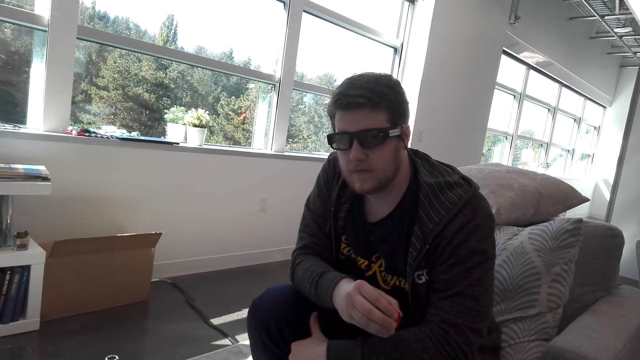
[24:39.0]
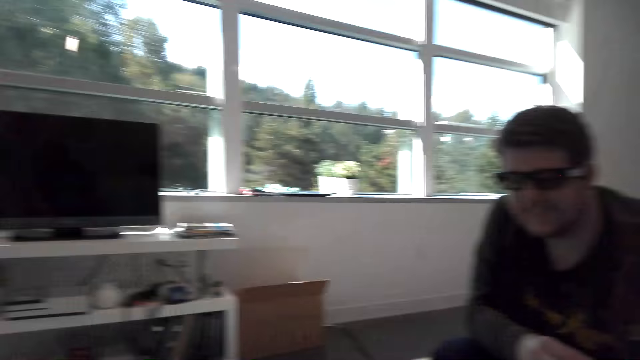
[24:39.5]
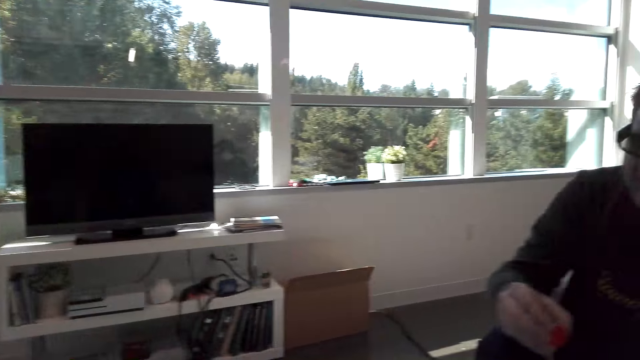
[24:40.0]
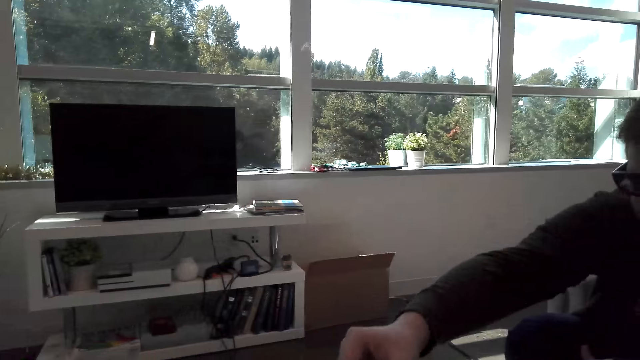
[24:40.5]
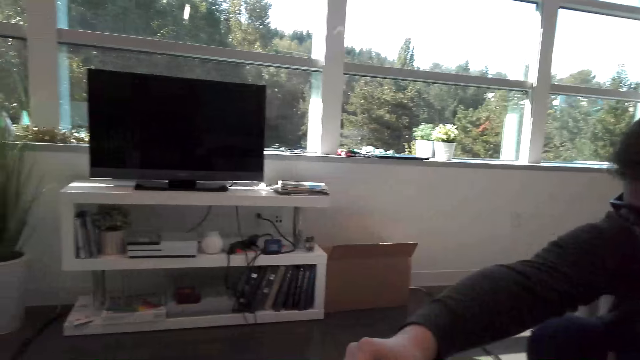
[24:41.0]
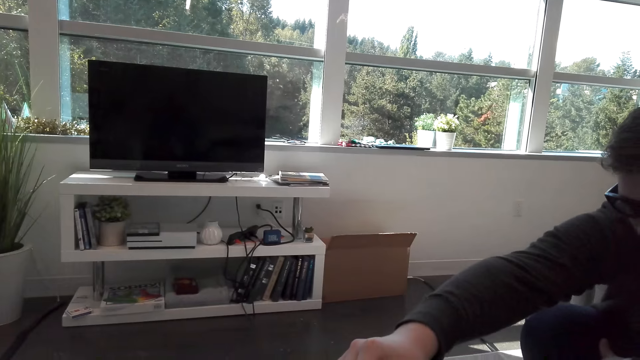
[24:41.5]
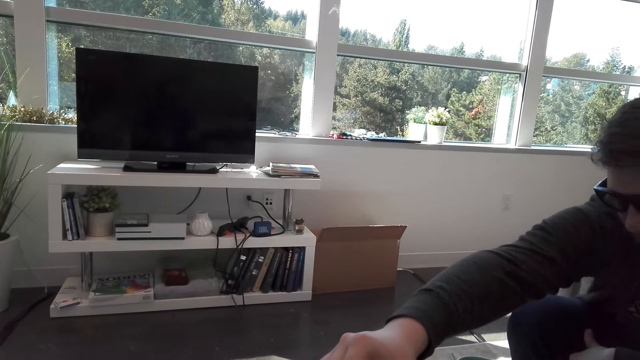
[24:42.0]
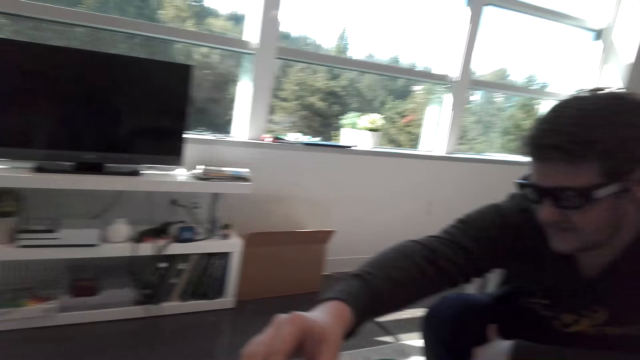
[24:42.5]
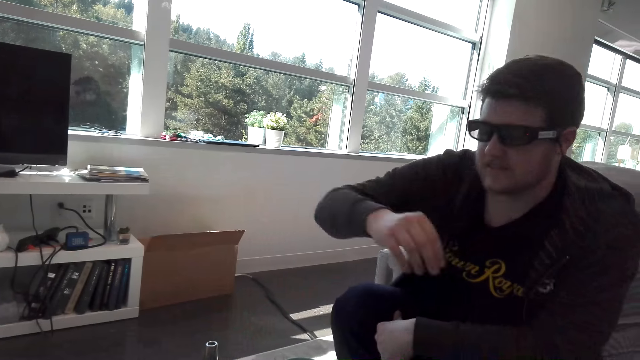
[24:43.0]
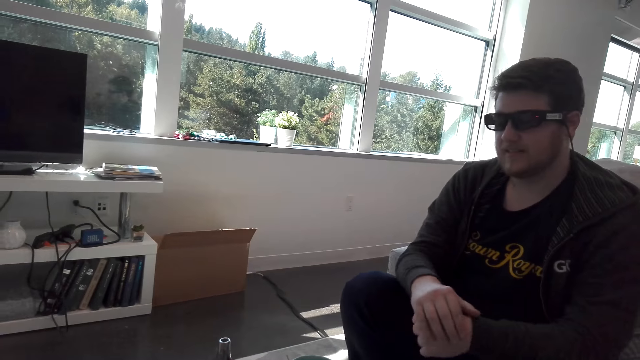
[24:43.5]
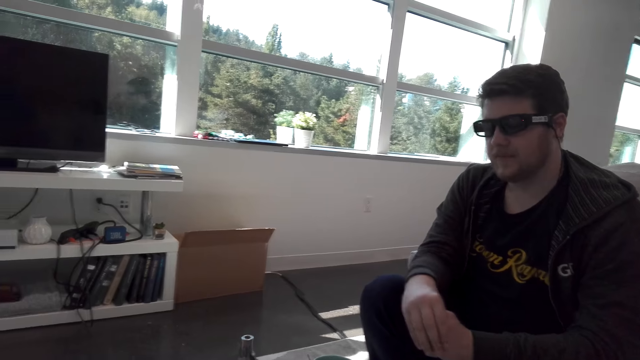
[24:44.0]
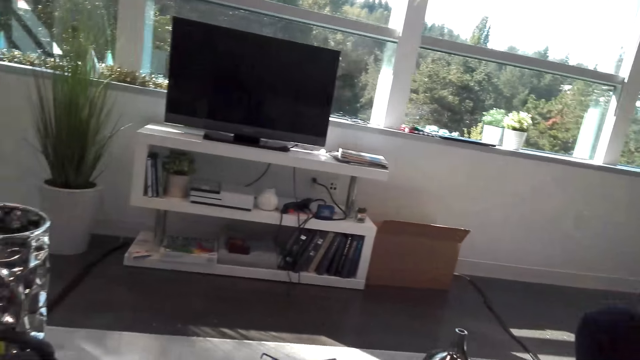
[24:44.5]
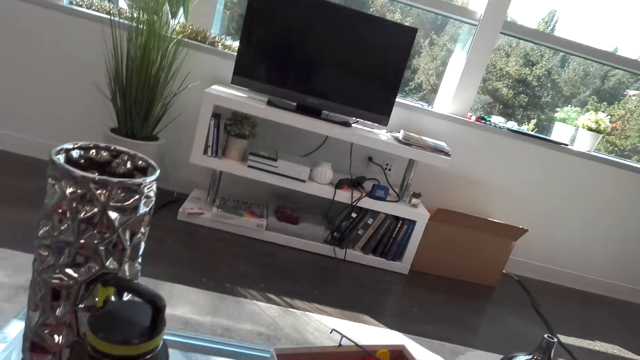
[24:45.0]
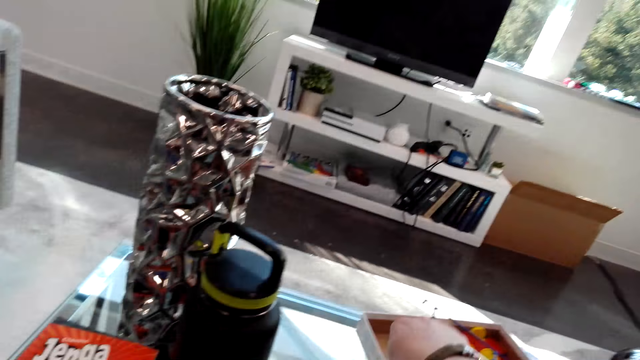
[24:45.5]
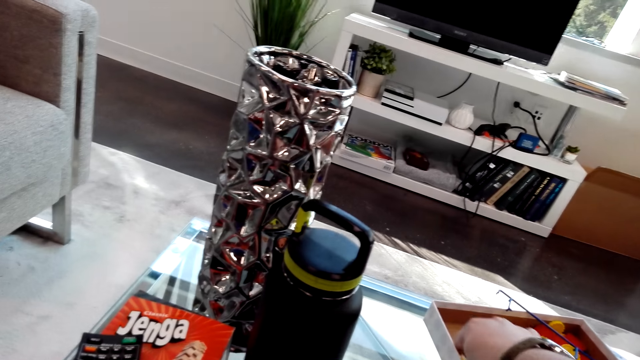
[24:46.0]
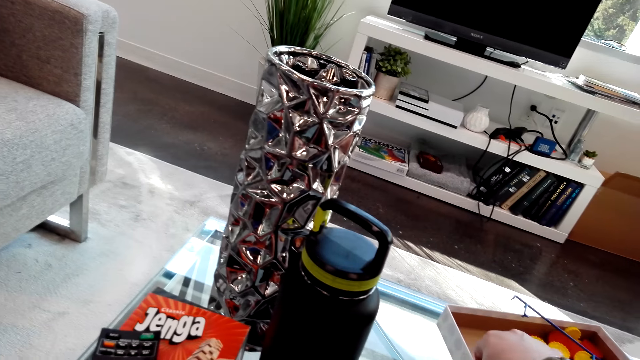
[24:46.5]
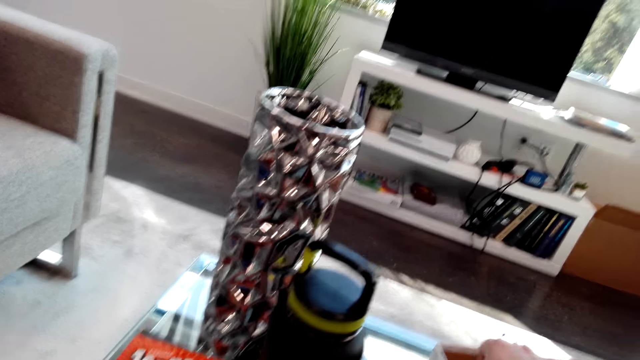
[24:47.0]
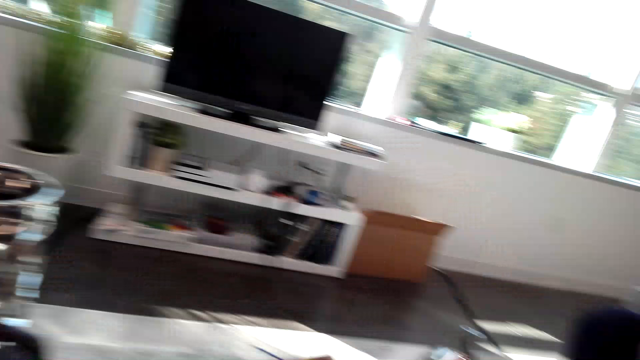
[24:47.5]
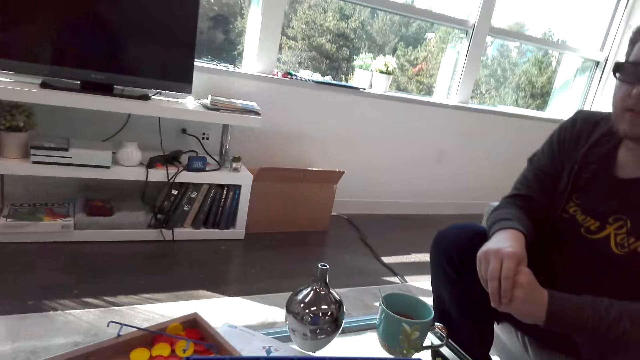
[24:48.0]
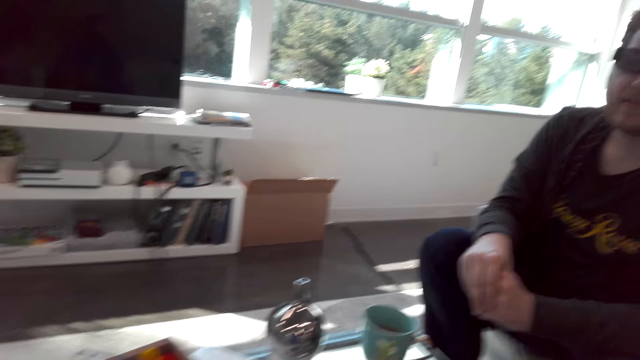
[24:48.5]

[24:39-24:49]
A person plays the Connect 4. The camera wearer picks up the Connect 4 dice.

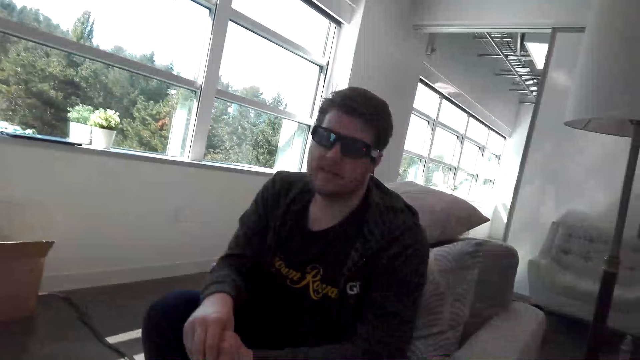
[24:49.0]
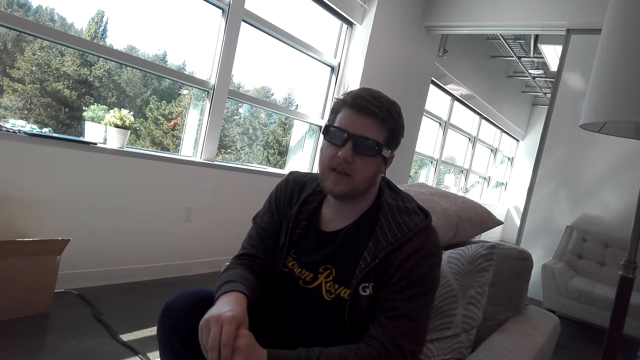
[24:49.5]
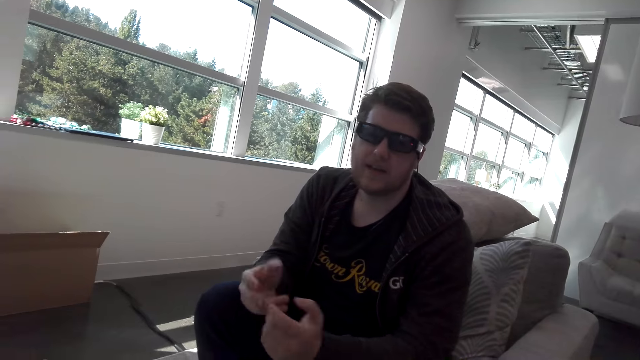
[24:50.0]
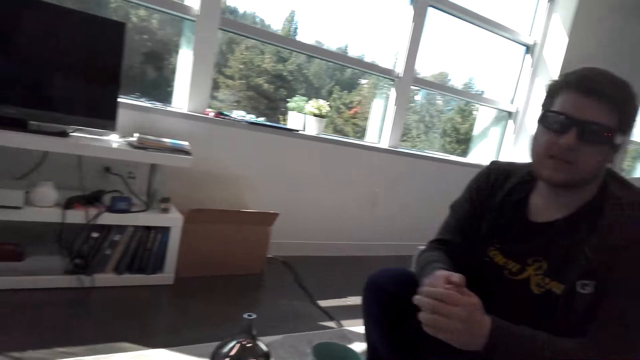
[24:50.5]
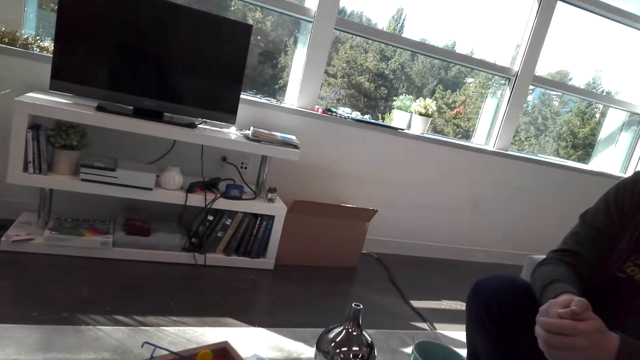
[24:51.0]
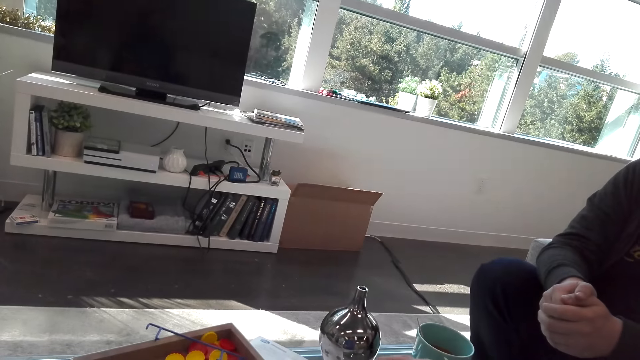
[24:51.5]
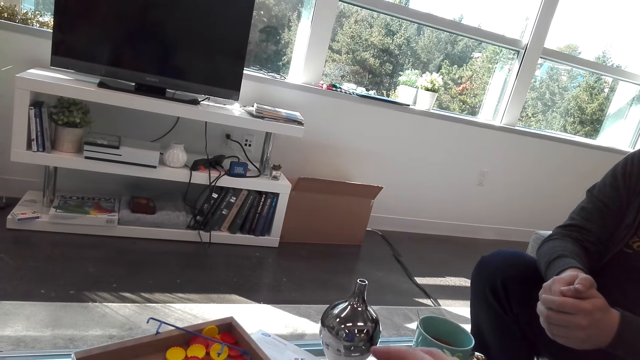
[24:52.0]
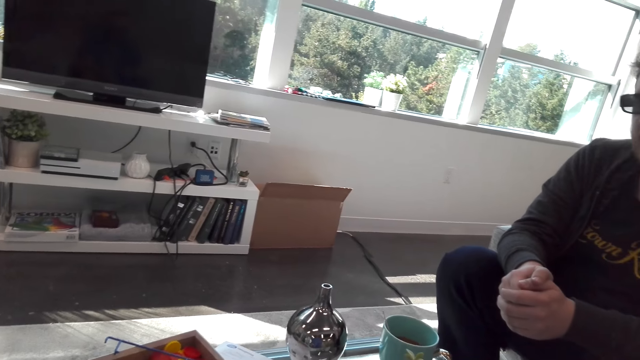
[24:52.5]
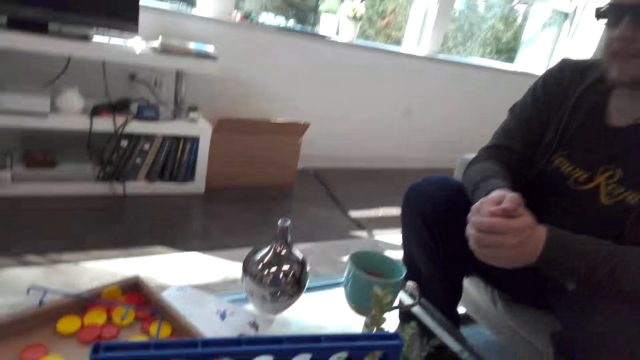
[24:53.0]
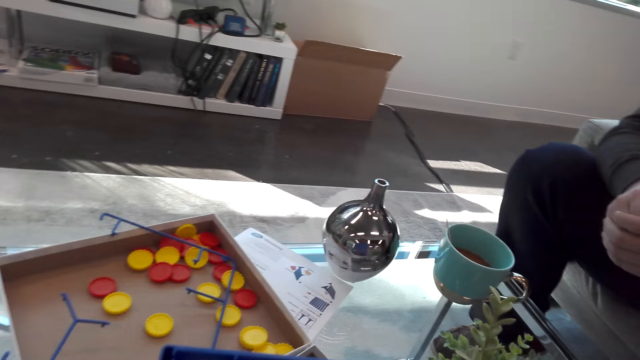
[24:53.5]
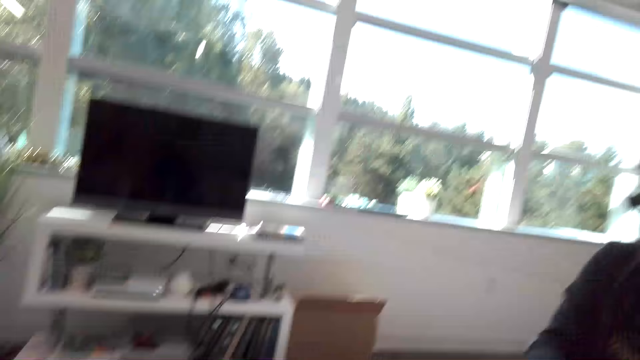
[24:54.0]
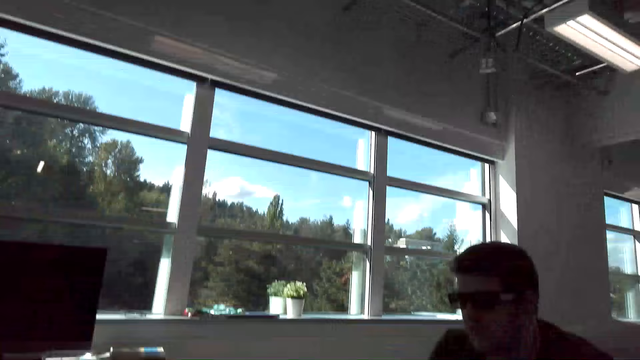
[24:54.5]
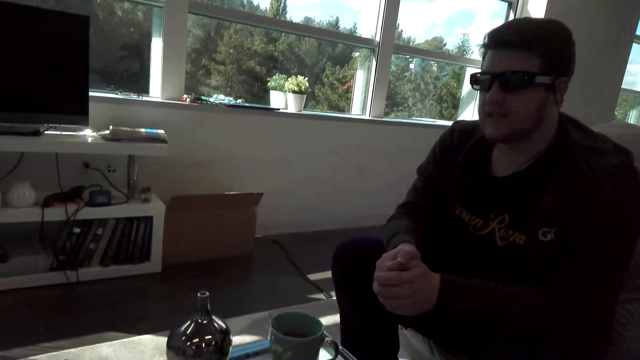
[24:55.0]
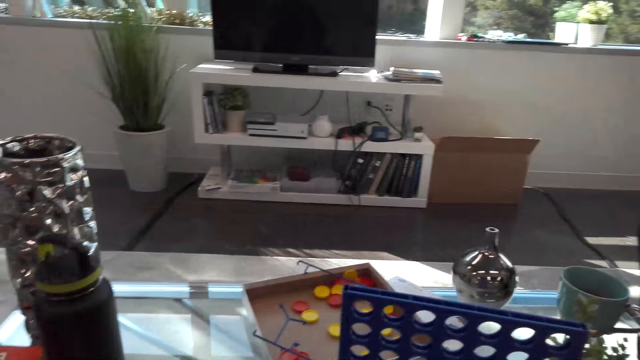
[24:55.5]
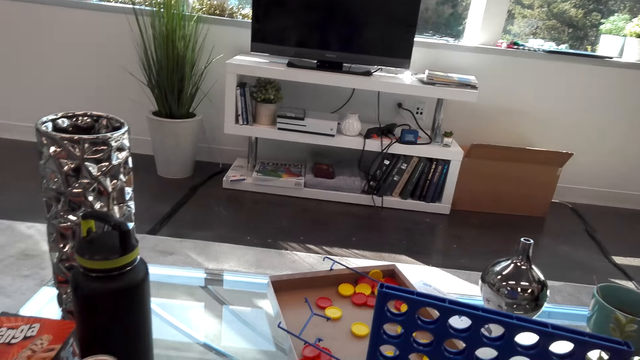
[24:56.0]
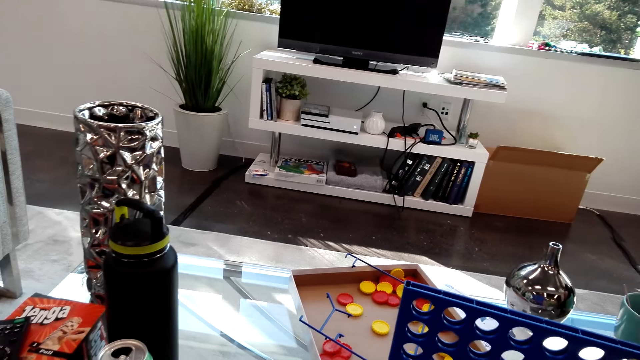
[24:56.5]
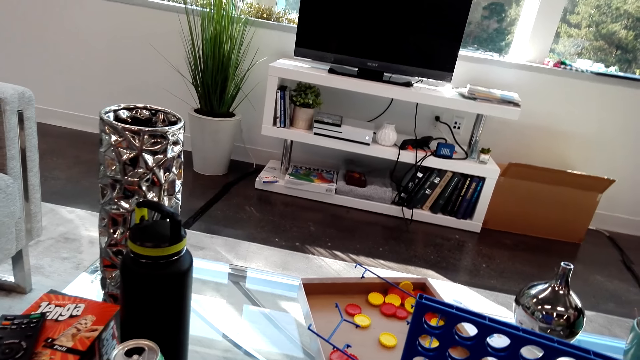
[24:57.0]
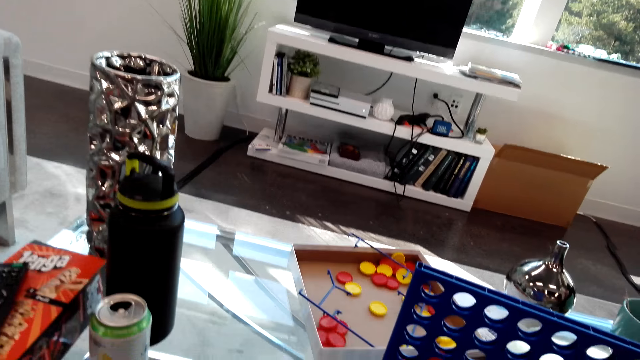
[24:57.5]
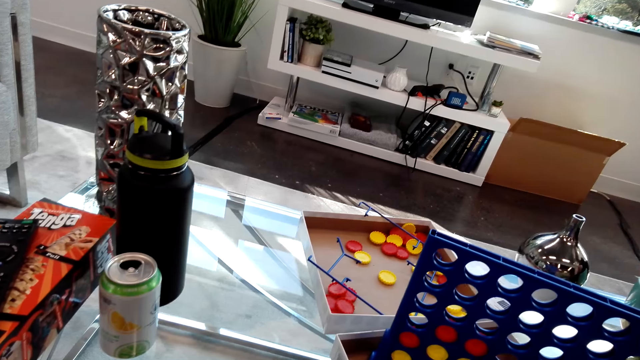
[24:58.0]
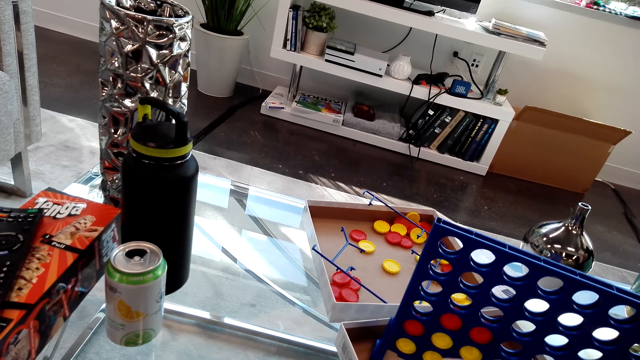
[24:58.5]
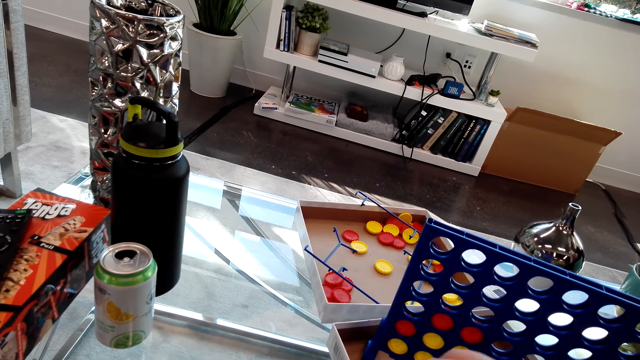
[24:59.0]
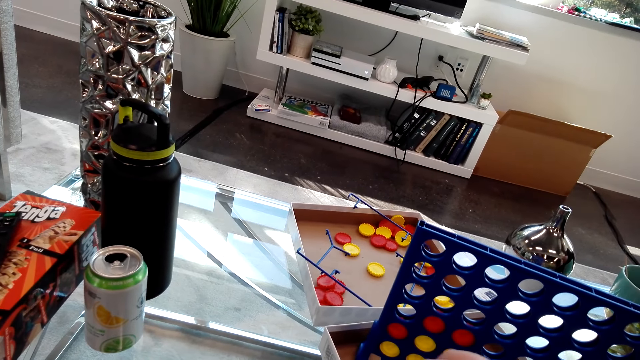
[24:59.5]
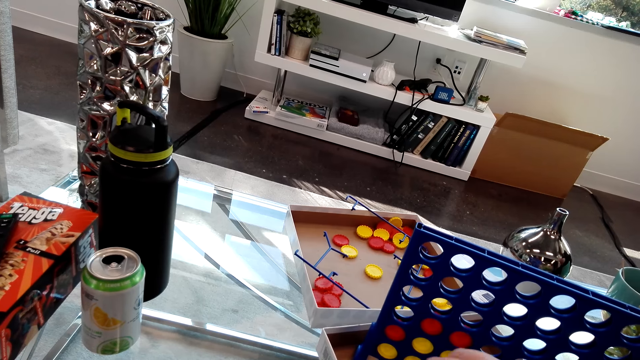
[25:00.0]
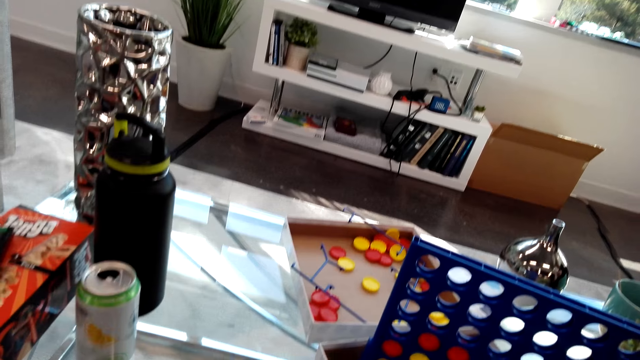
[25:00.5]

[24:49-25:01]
A person moves the hand. The camera wearer plays the Connect 4 game.
